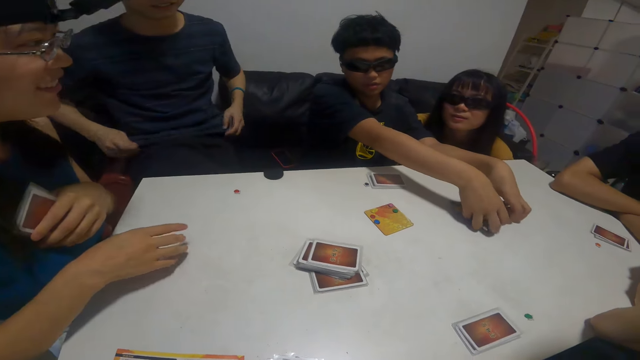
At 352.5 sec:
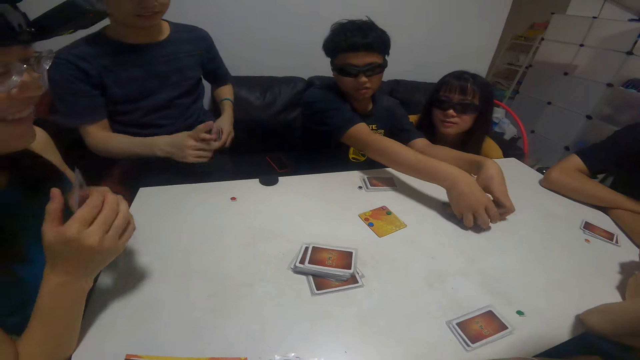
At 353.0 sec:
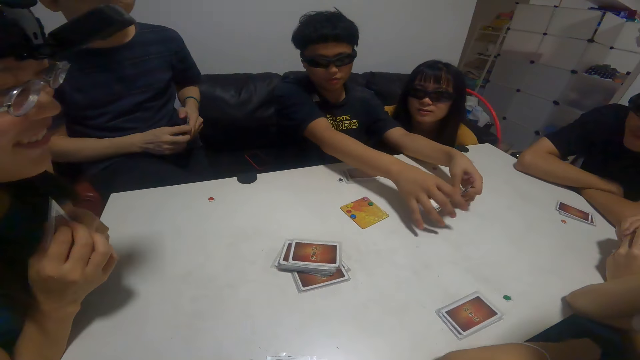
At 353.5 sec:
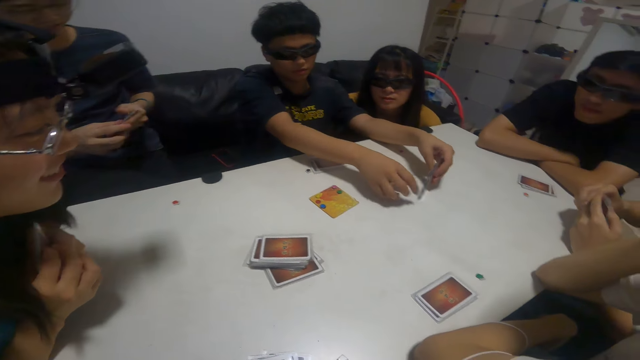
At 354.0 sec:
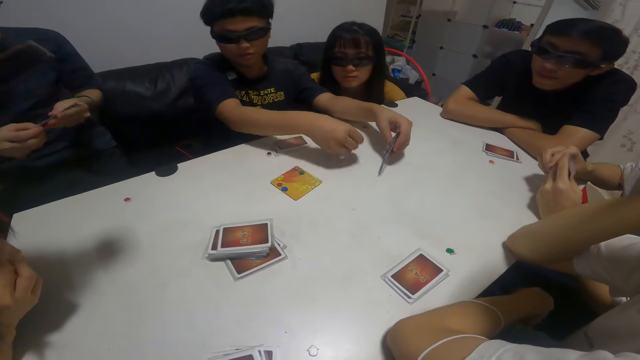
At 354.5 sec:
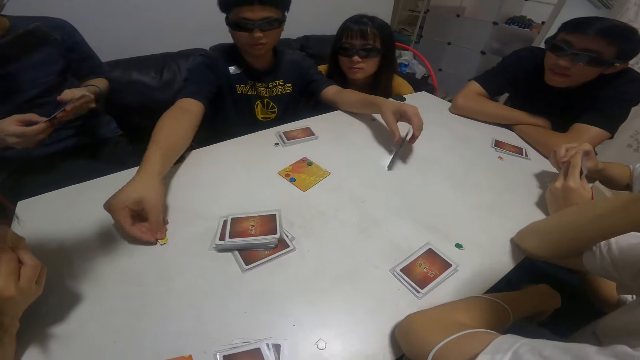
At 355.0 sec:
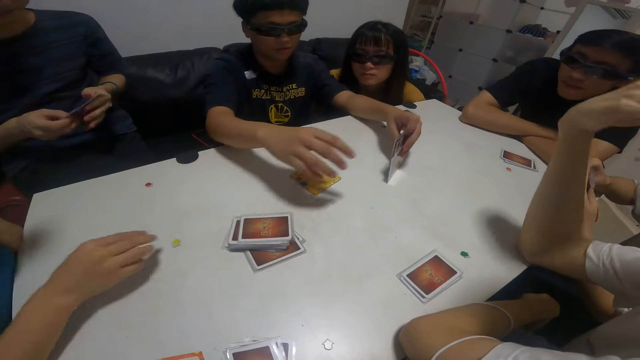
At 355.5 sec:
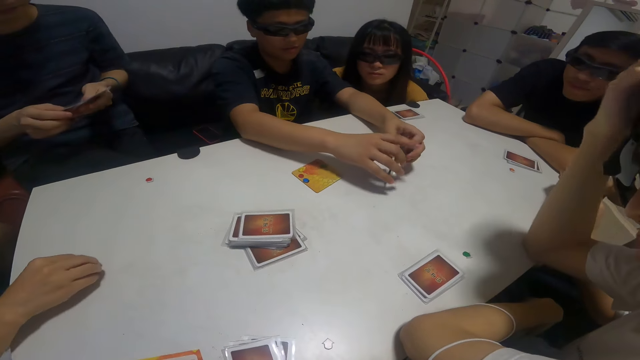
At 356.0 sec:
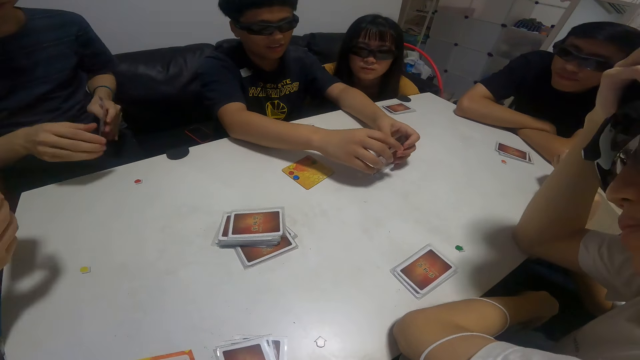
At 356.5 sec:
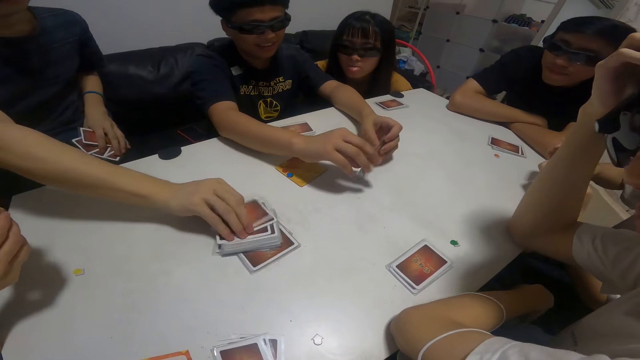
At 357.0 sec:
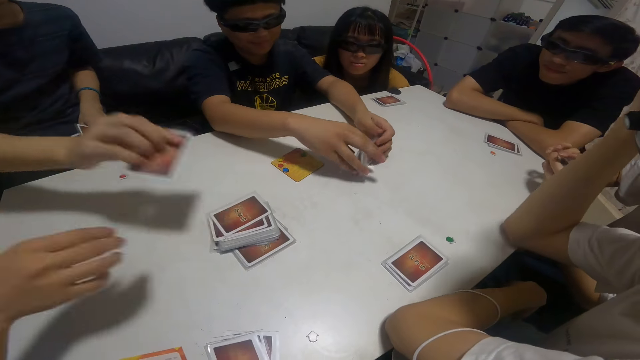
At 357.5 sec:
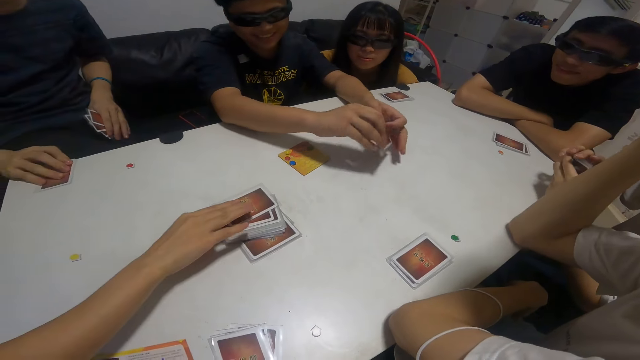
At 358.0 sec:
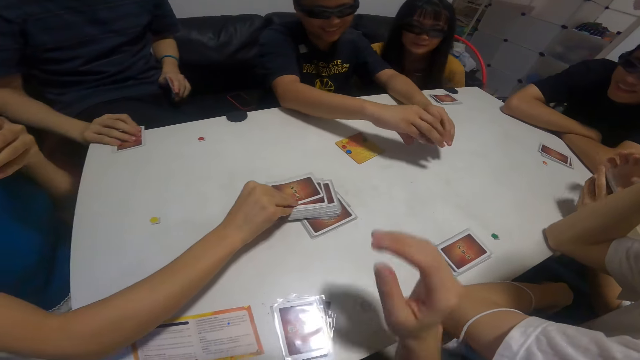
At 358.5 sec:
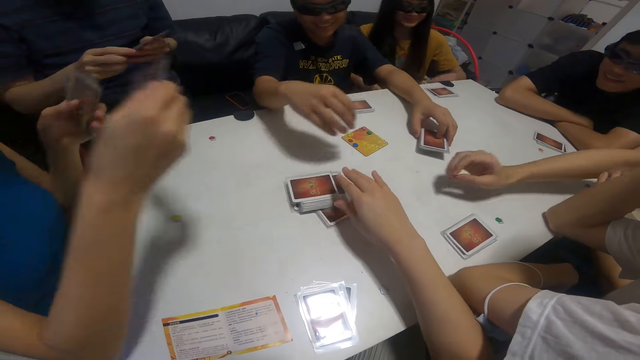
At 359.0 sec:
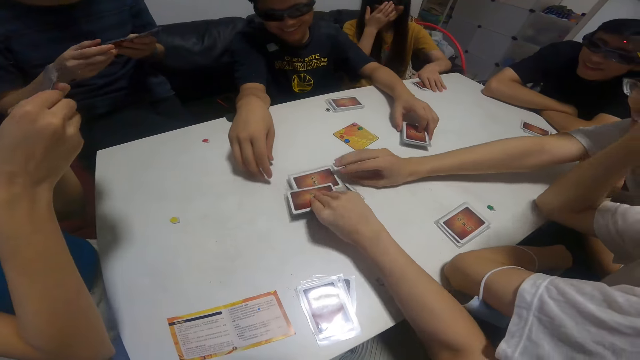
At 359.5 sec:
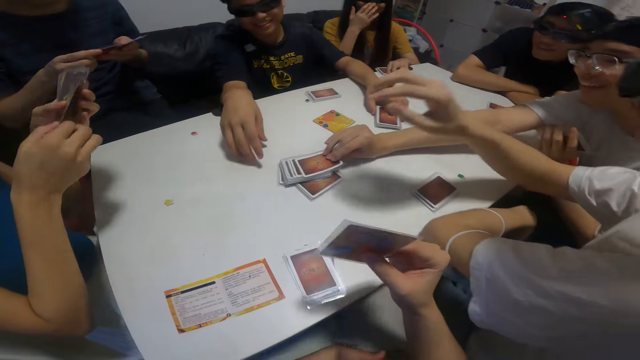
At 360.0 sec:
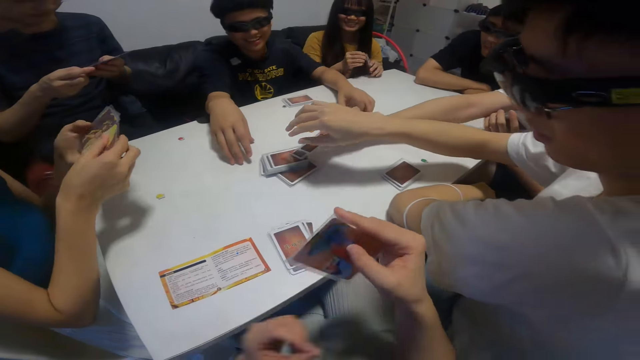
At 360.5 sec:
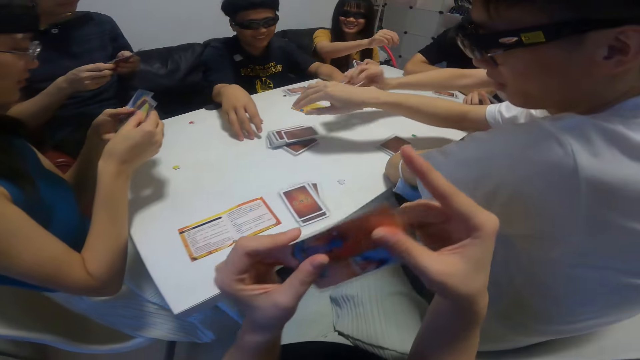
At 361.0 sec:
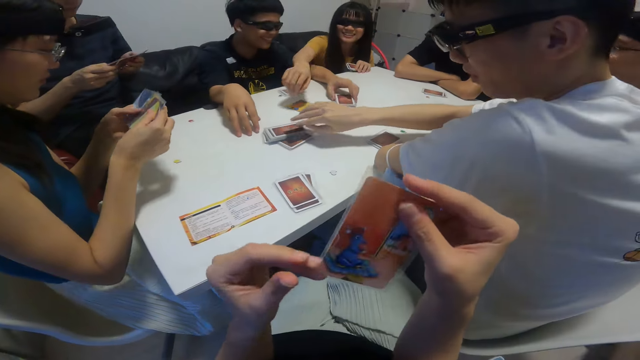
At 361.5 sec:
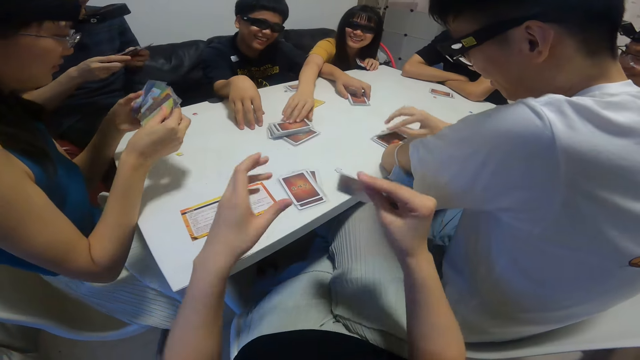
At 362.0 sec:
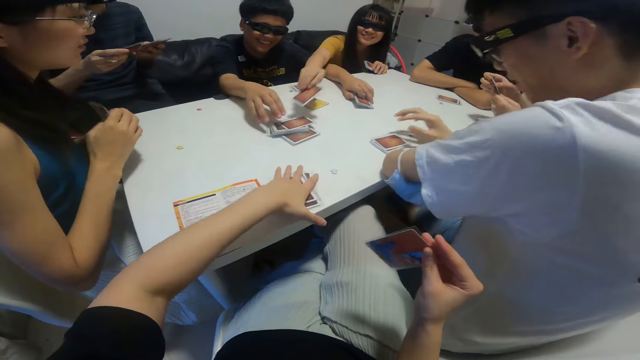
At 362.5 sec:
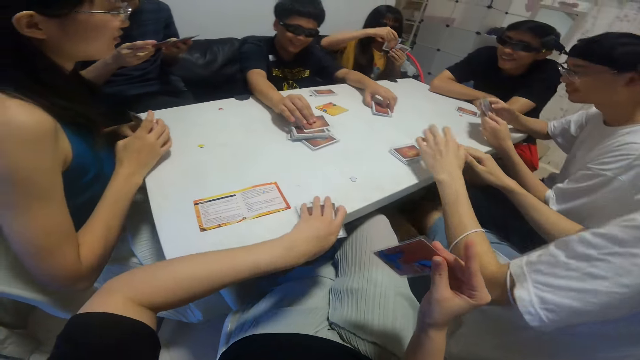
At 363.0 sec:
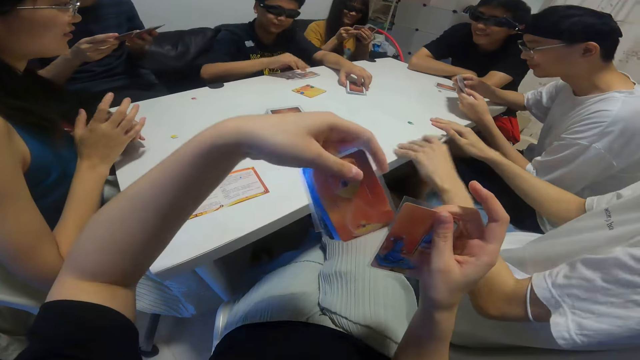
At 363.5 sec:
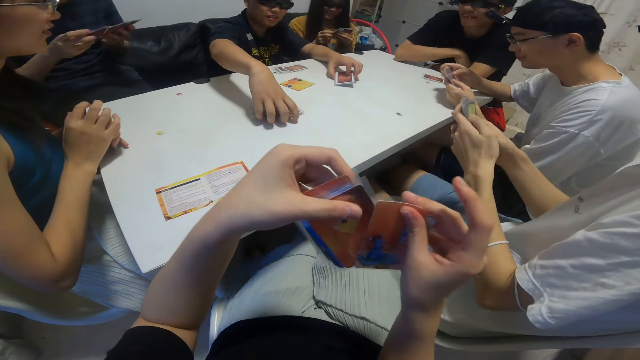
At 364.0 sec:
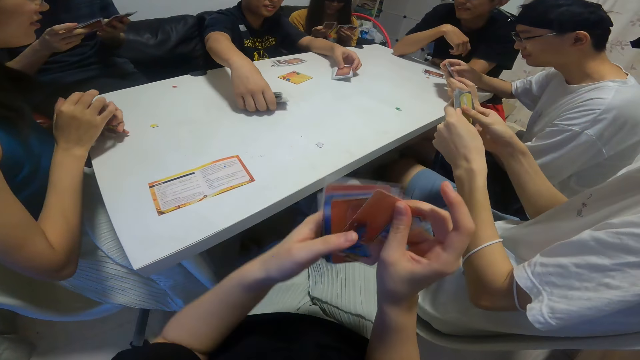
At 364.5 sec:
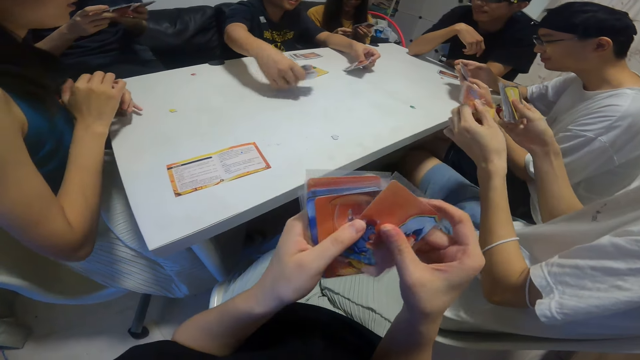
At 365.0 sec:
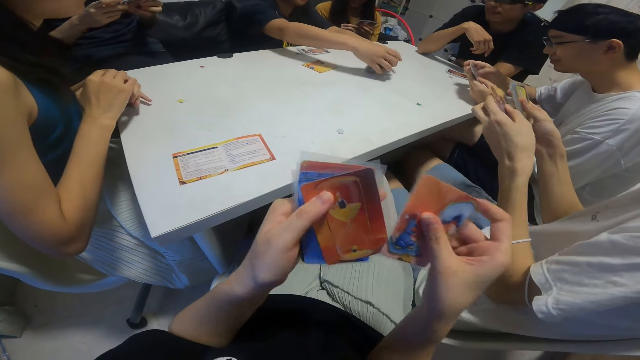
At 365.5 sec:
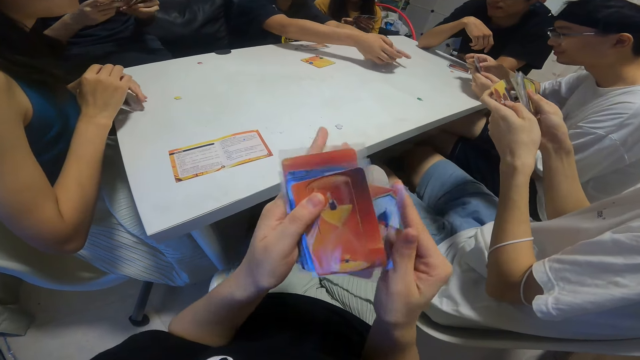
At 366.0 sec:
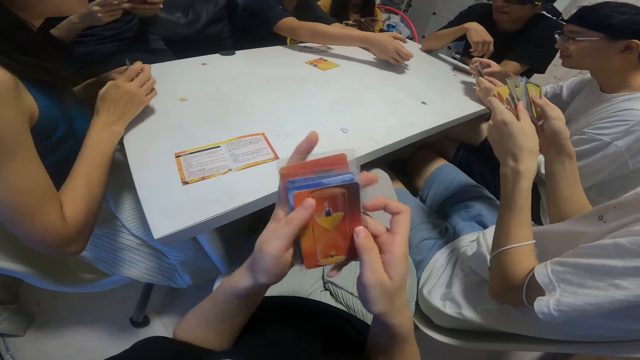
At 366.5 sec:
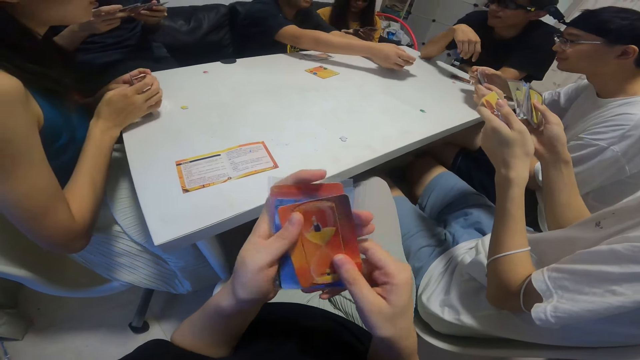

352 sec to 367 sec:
The boy drops another sticker on the table with his right hand. The man picks another card from the table with his right hand. The lady picks another card from the table with her right hand. The camera wearer picks another card from the table with his right hand. Another man picks another card from the table with his right hand. The girl picks another card from the table with her right hand. The camera wearer collects cards on the table. The boy gathers some cards from the table with both hands. The camera wearer peruses the cards.

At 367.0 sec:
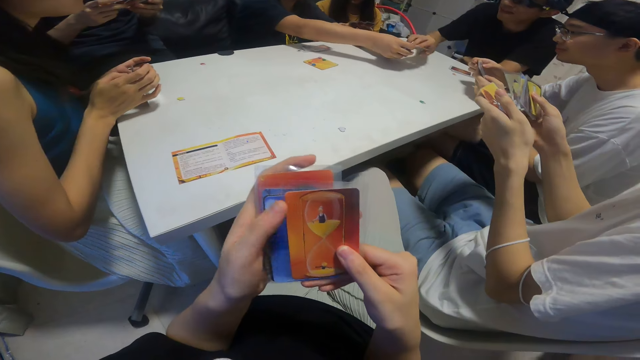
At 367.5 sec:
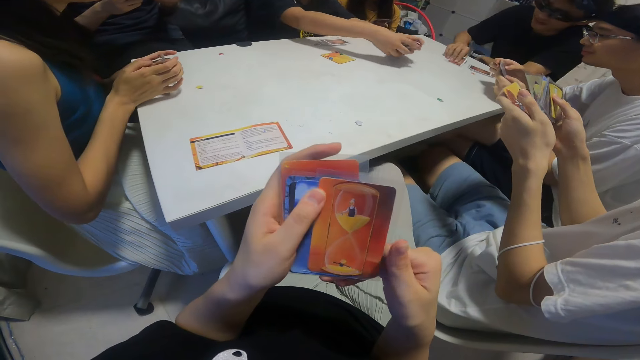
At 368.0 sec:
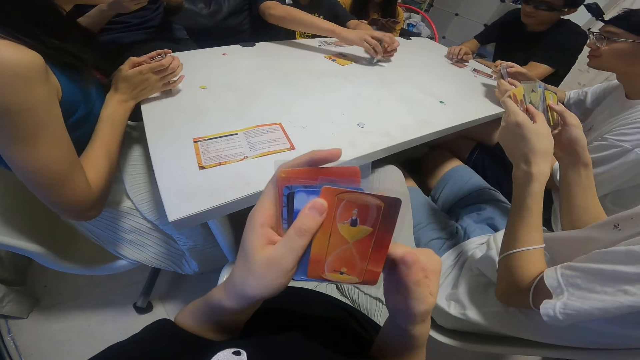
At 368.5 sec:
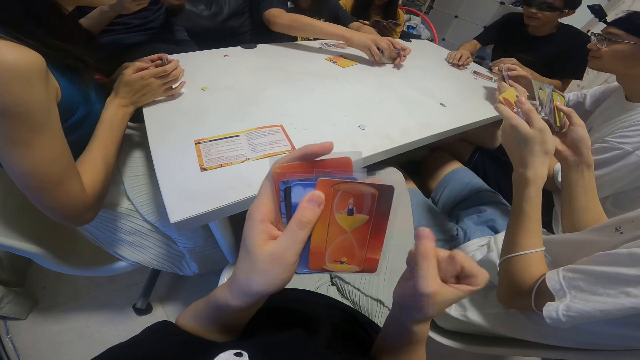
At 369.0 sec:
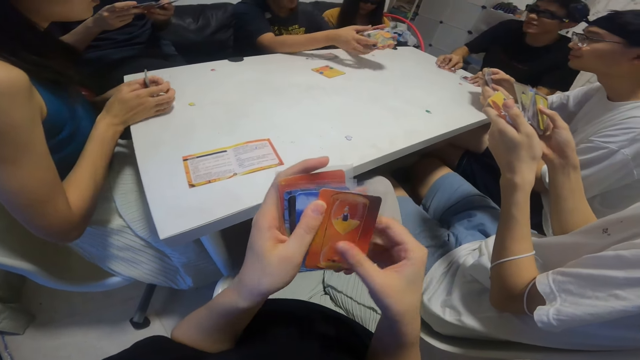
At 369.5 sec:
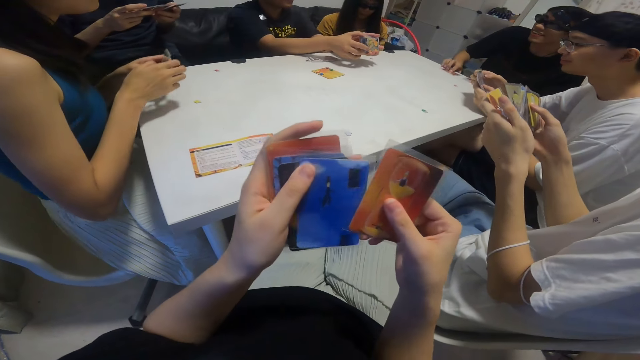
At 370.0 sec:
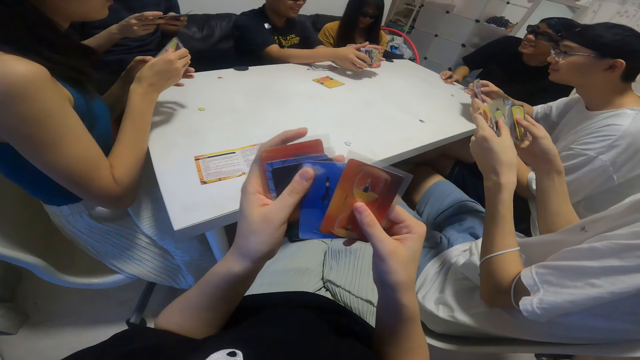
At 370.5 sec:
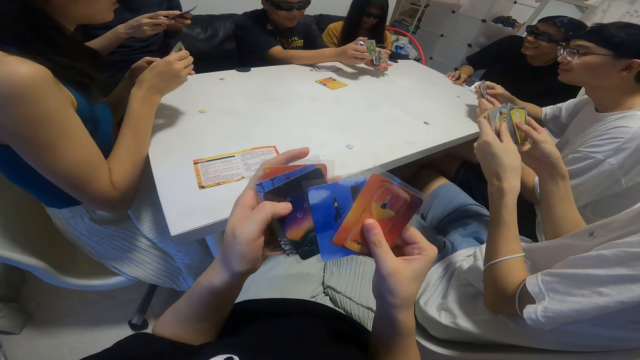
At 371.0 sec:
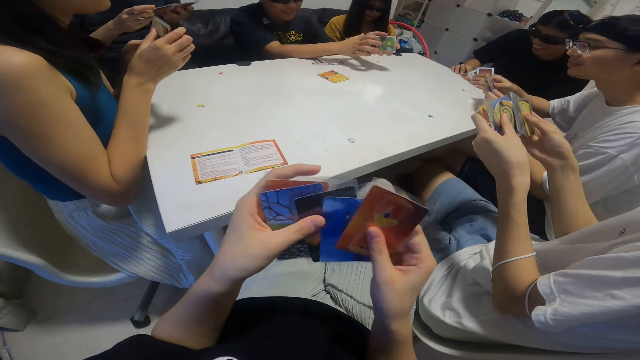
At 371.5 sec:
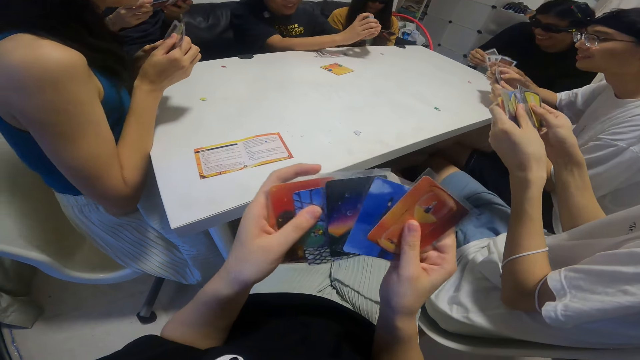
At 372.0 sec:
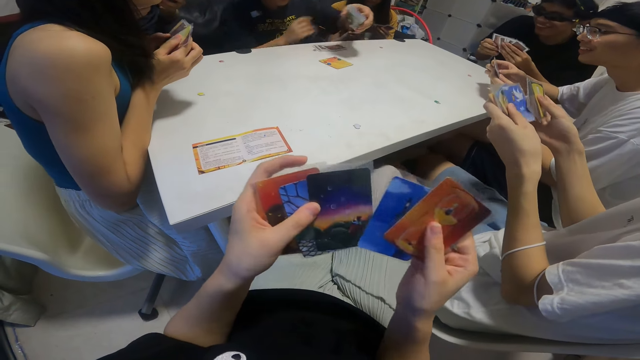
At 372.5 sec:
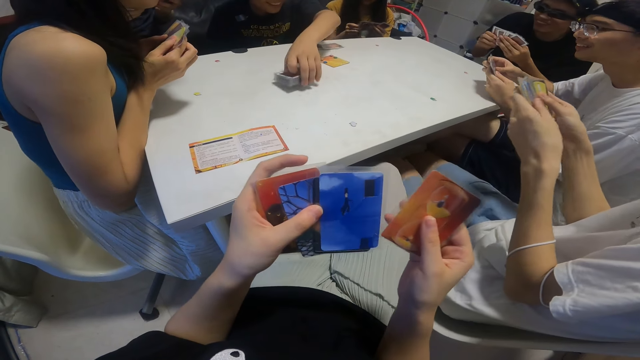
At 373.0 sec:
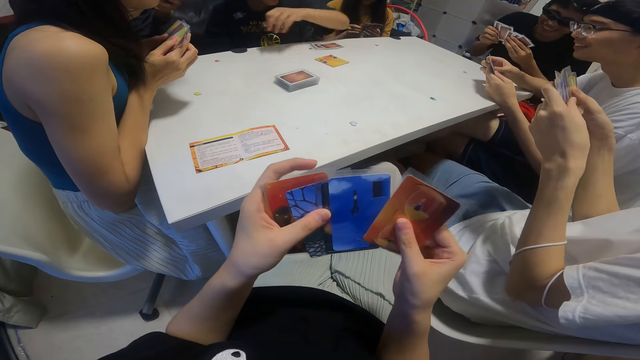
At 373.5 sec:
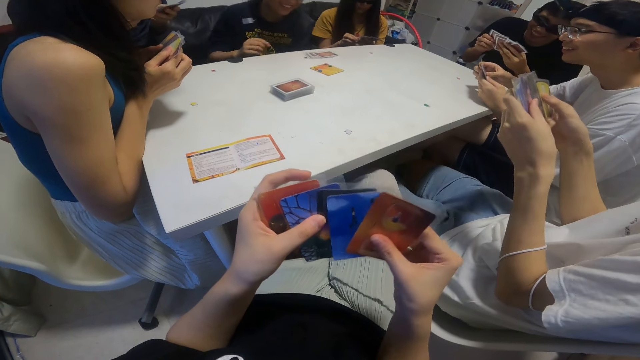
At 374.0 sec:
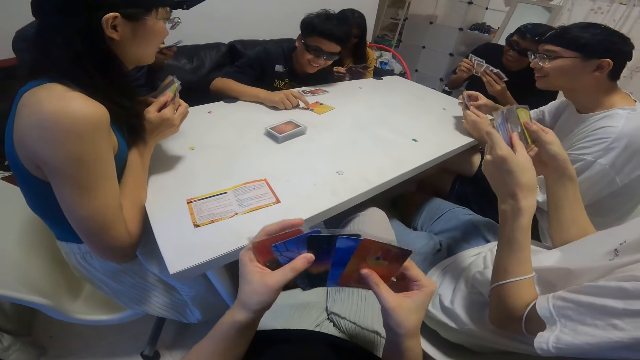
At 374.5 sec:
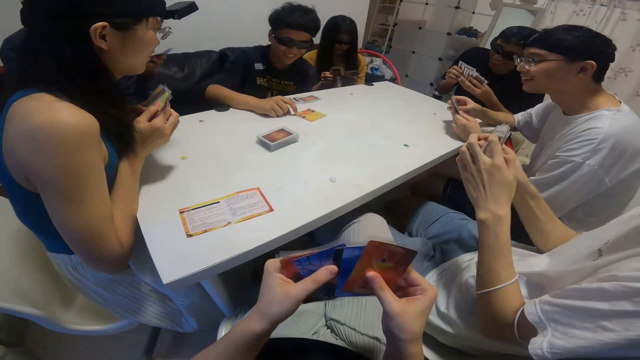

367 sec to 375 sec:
The camera wearer shuffles the cards with both hands. The boy drops some cards on the table with his left hand.
